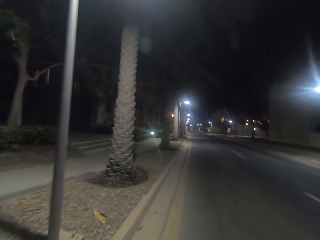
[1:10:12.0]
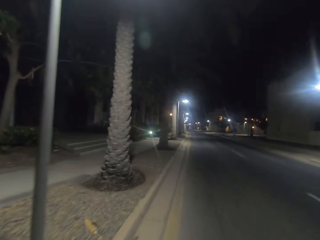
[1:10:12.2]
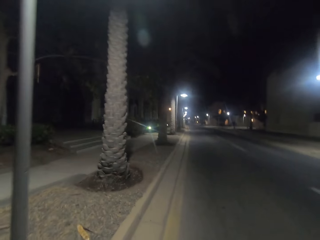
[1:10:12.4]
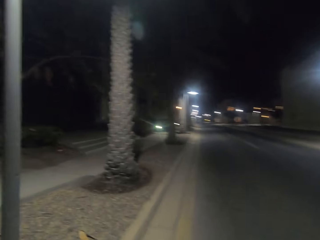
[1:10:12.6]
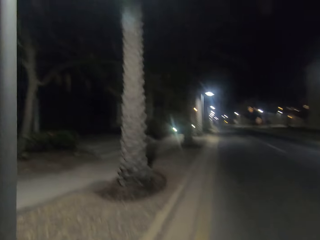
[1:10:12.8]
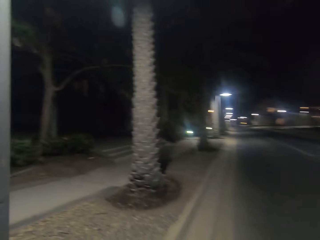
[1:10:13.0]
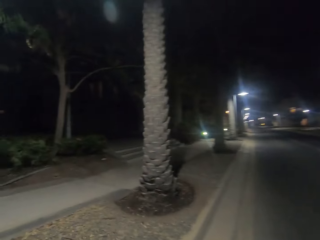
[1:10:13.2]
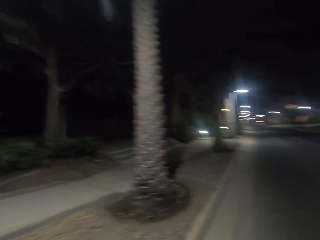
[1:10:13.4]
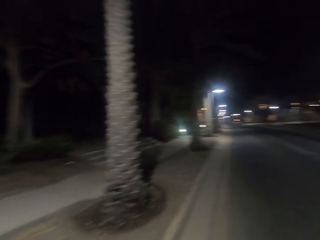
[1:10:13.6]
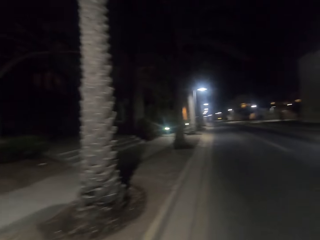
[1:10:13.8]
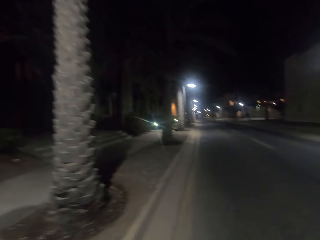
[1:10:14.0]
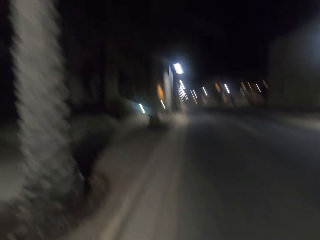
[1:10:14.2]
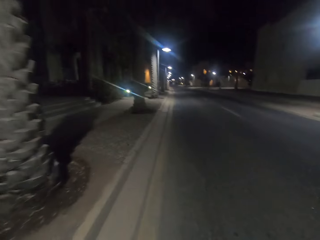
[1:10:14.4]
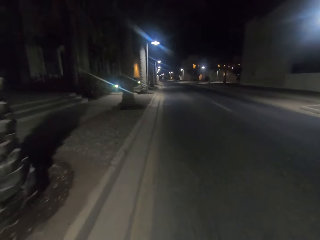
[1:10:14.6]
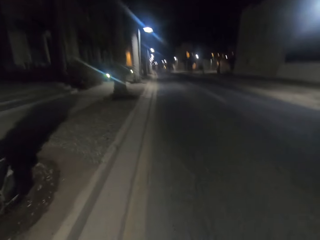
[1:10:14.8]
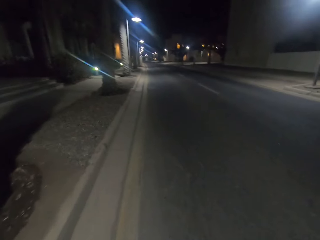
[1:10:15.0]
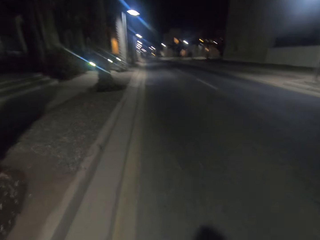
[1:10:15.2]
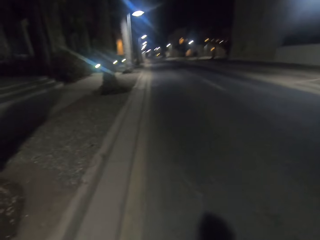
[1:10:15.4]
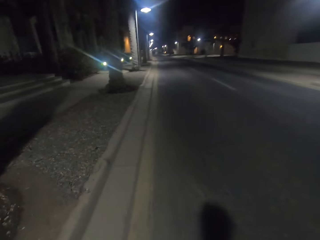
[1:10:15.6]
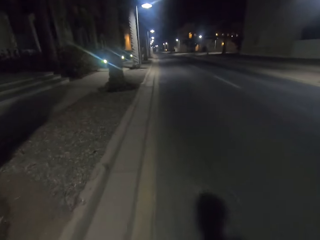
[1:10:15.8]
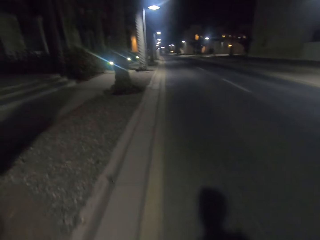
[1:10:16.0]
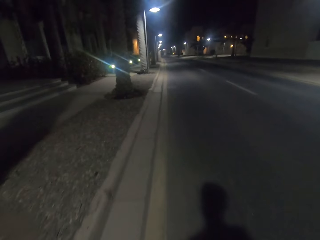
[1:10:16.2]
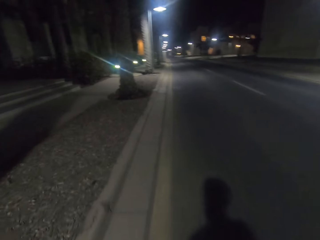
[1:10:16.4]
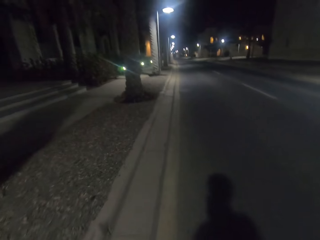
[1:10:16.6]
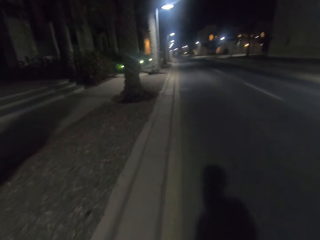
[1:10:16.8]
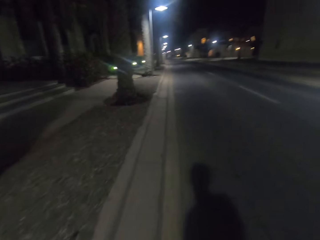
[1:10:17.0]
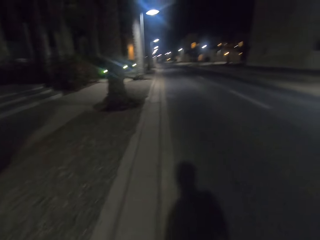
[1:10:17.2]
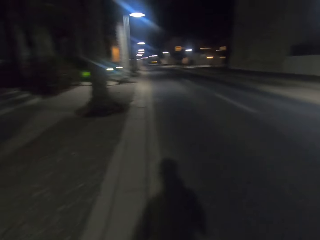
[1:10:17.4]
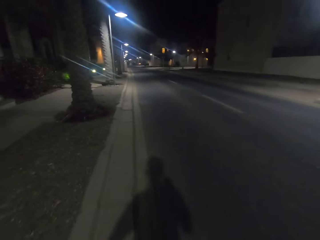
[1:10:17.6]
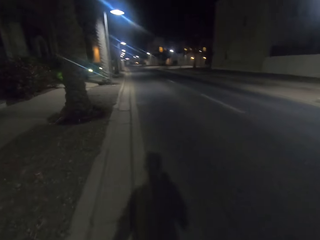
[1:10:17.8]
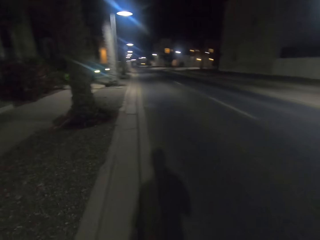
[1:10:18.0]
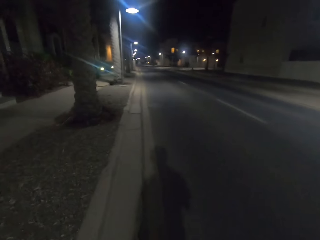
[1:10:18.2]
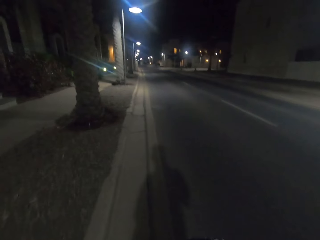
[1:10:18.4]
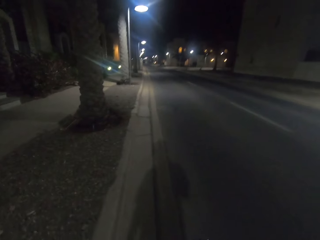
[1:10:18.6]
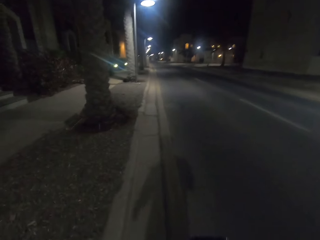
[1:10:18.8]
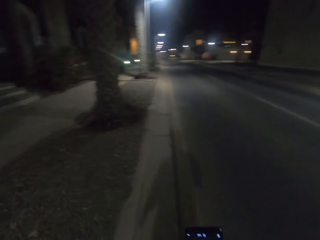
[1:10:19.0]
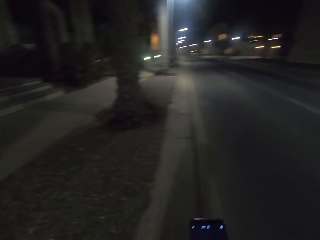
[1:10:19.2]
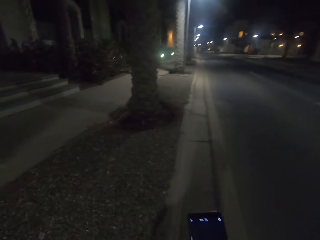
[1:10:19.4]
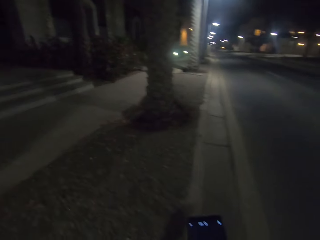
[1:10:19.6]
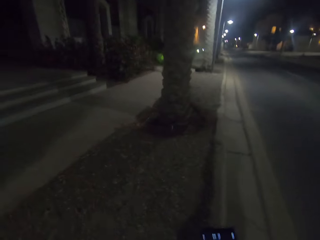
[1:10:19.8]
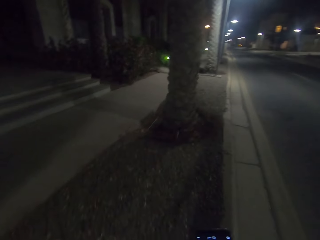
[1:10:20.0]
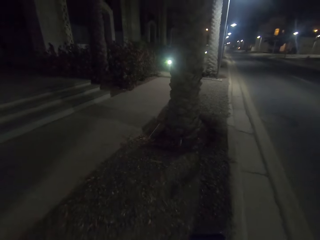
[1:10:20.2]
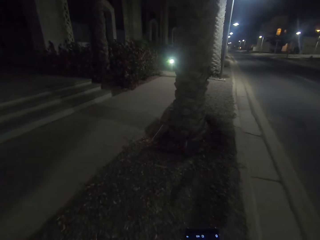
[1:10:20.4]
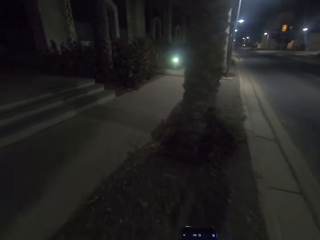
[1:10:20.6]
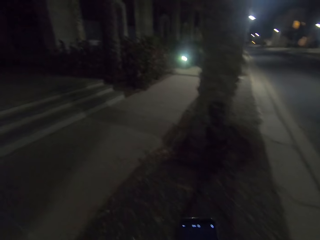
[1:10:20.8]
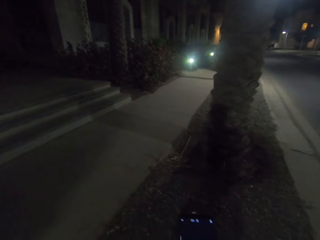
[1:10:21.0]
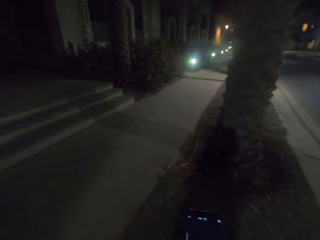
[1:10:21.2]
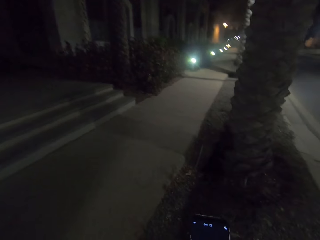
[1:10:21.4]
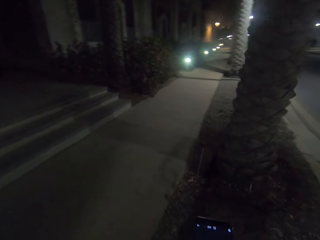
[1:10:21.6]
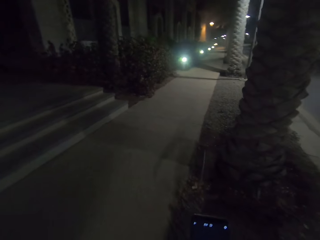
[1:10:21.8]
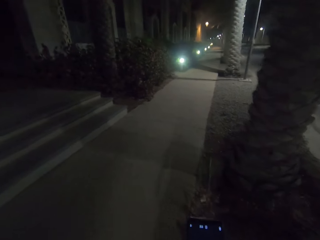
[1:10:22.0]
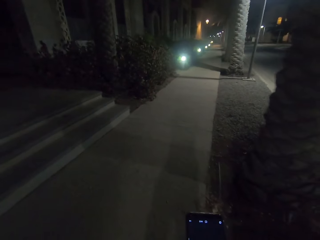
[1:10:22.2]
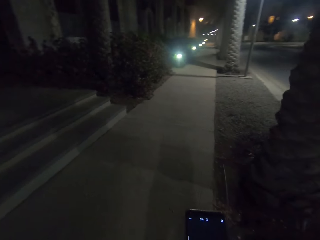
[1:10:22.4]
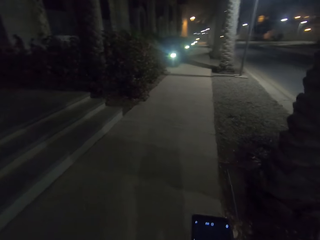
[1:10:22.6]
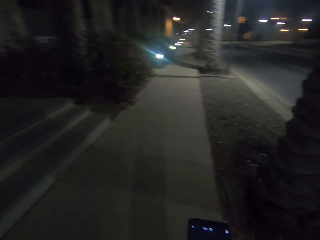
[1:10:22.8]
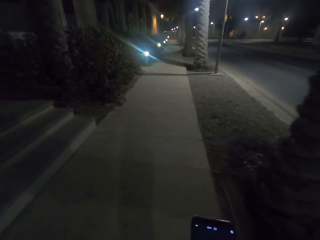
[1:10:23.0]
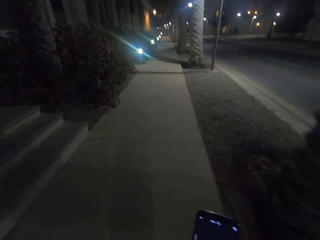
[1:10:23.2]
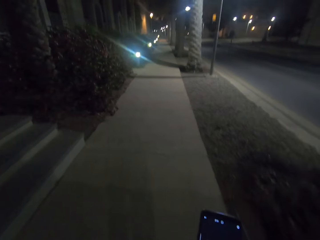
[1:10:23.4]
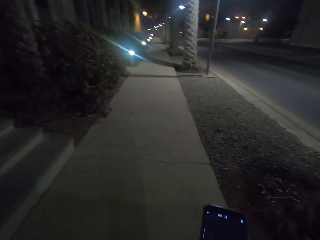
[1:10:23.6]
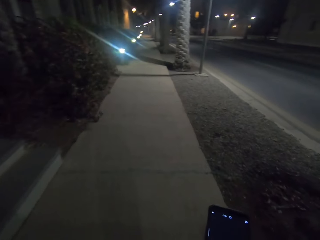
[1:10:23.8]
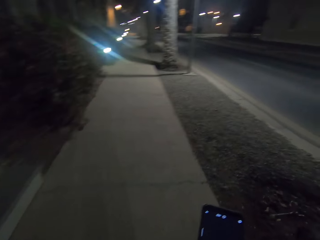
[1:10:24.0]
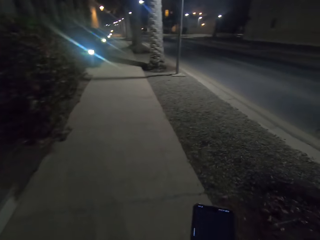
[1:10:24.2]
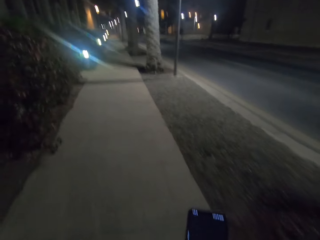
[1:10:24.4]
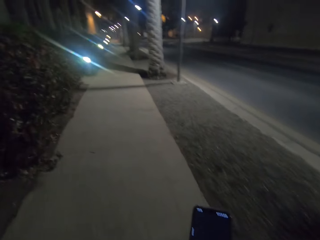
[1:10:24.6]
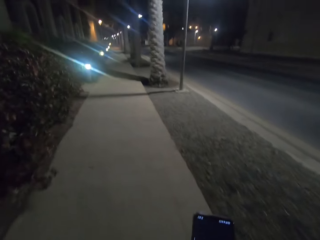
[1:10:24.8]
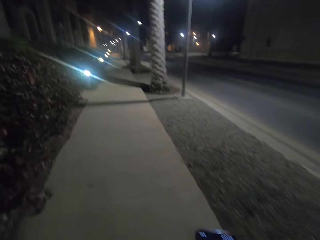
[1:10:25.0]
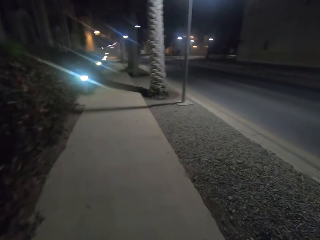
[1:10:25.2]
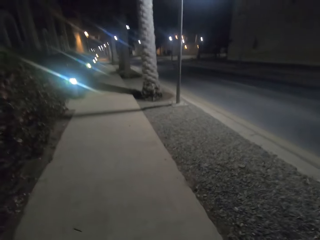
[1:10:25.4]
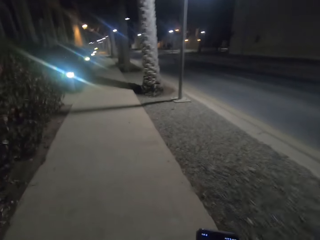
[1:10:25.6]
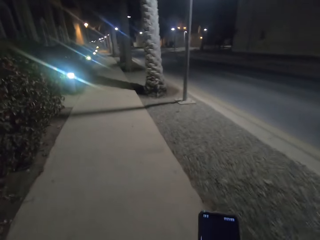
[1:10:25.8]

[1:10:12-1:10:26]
The camera wearer scrolls his phone. They walk on the pavement.

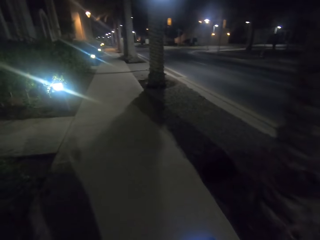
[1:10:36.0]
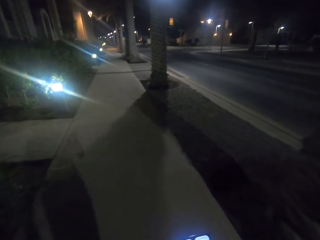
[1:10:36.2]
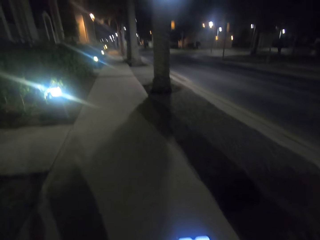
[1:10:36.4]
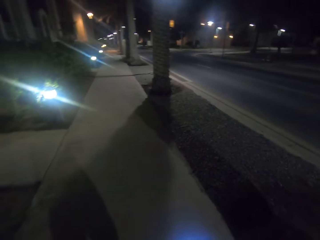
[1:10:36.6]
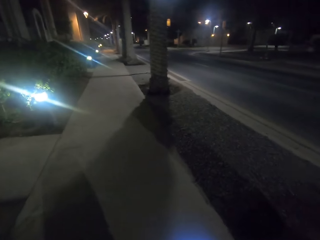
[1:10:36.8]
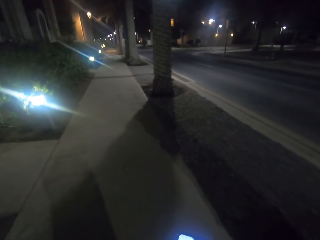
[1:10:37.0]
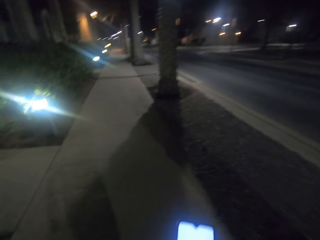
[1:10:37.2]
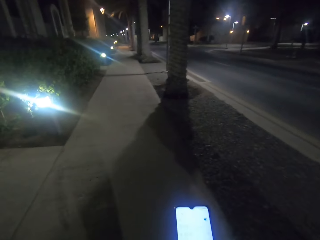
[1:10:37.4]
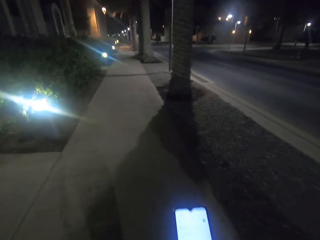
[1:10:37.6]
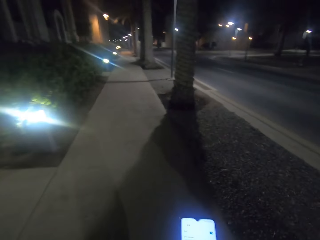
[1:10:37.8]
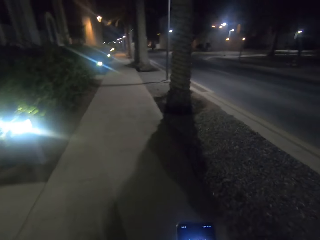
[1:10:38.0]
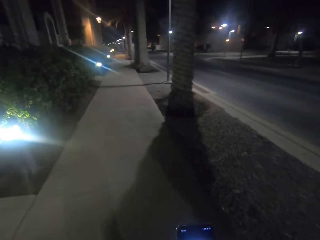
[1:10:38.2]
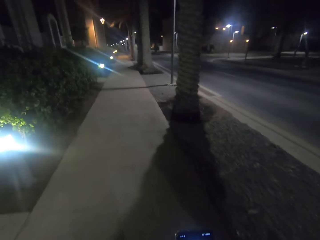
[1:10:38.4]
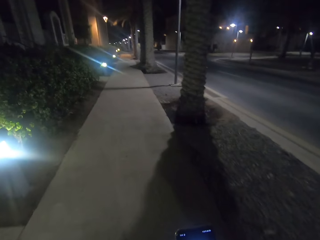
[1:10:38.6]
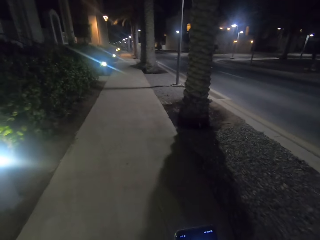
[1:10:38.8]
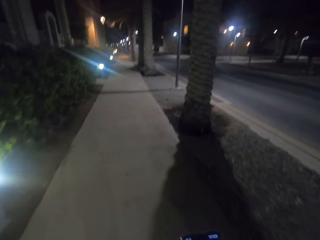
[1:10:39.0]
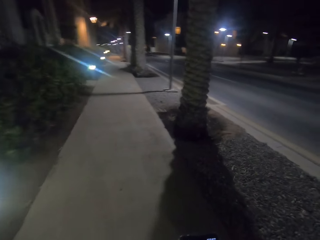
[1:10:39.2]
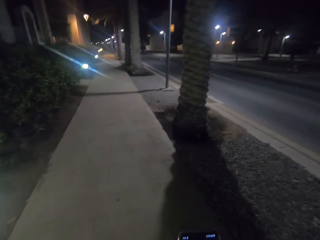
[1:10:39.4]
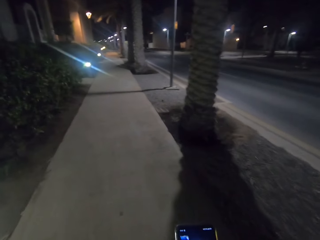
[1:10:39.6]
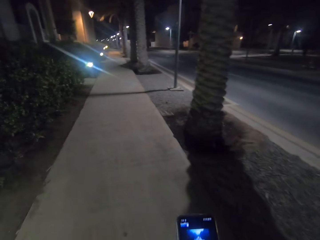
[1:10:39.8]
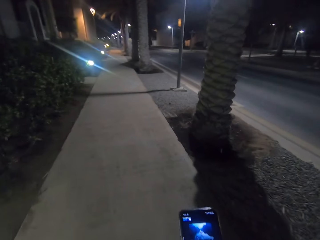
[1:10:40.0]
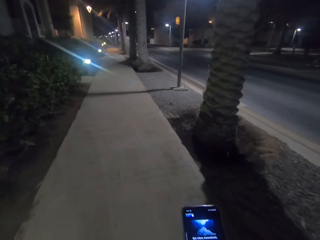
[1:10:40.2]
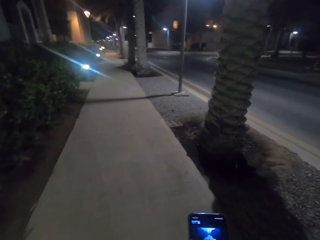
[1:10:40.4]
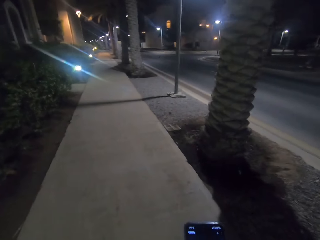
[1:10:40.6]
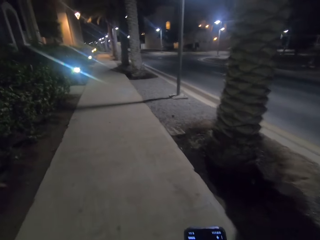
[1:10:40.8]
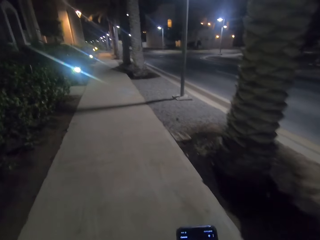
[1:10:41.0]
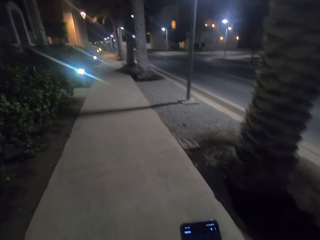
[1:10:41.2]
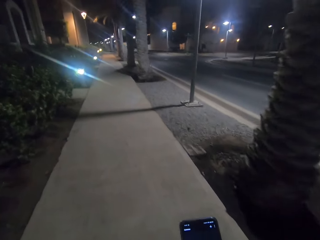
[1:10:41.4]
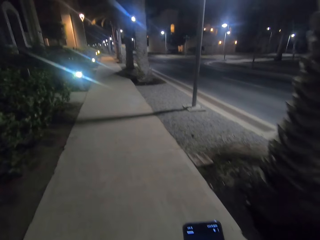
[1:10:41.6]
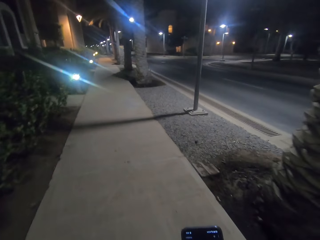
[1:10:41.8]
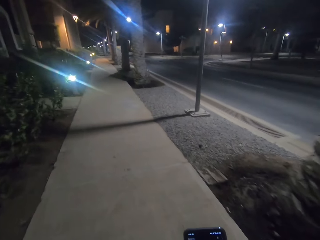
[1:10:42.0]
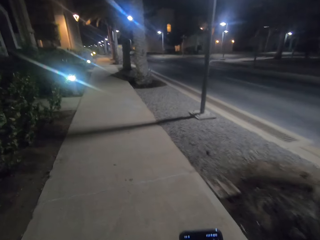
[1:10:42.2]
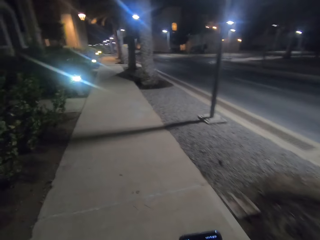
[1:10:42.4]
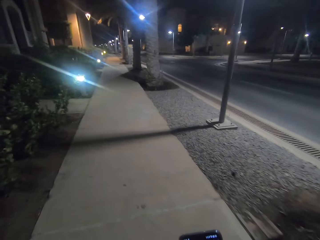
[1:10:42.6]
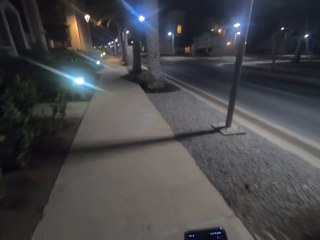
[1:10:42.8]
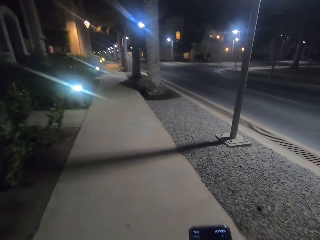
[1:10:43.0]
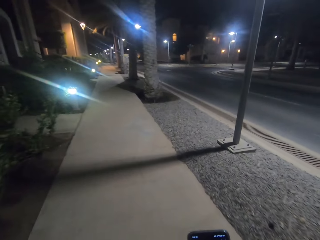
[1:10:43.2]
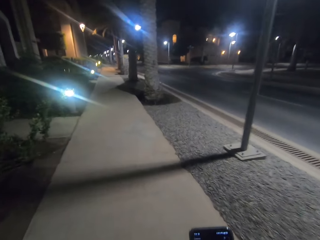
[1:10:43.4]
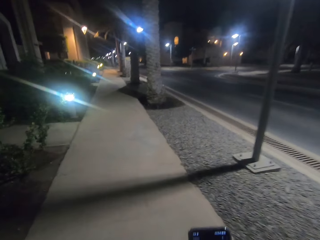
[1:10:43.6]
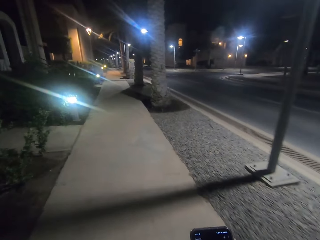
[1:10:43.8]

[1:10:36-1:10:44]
The camera wearer scrolls the phone.
